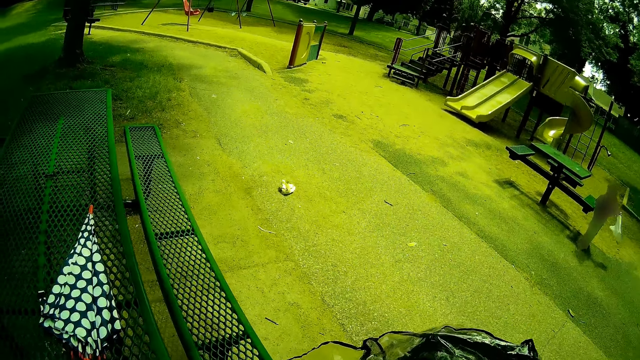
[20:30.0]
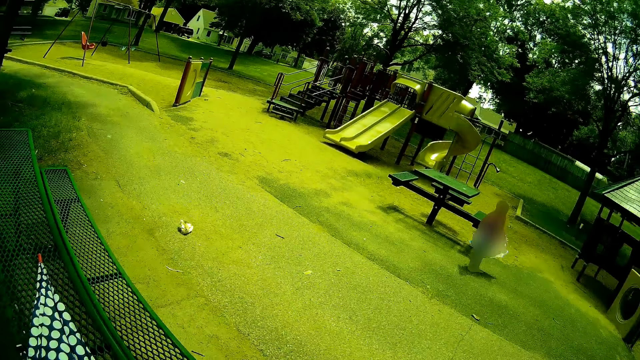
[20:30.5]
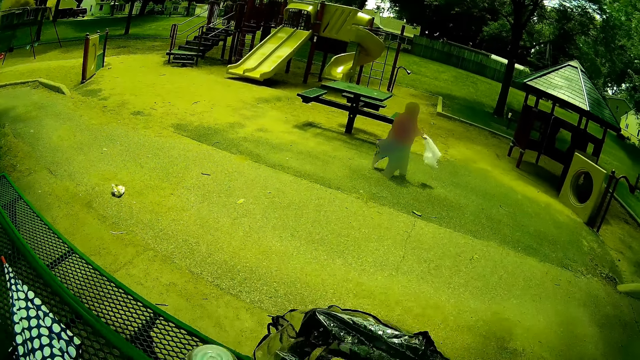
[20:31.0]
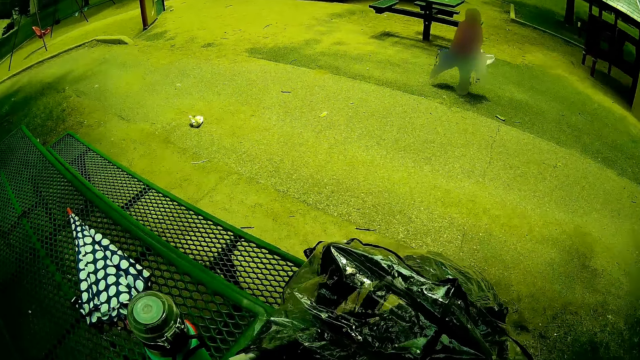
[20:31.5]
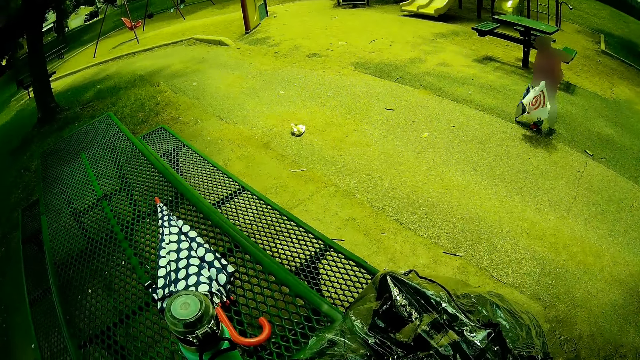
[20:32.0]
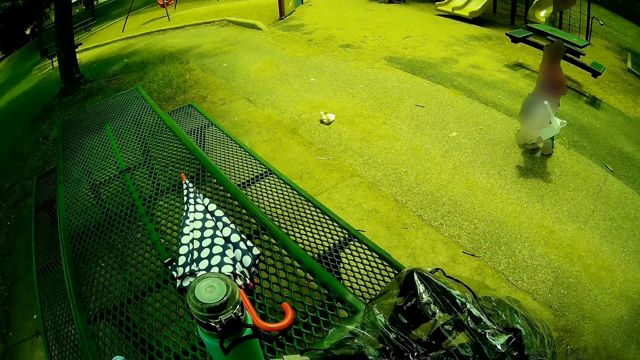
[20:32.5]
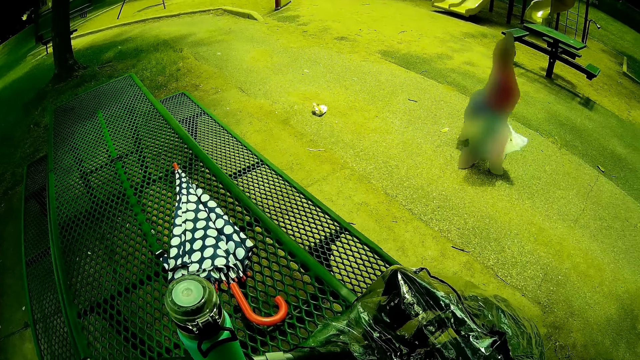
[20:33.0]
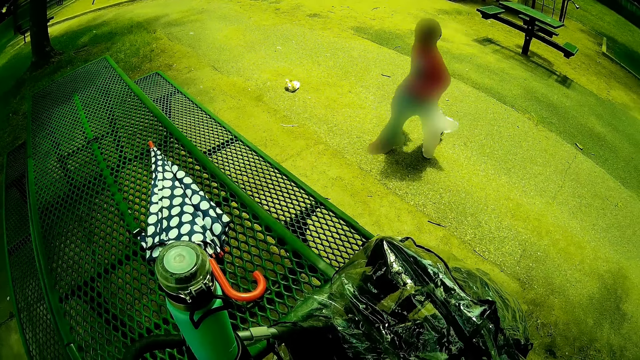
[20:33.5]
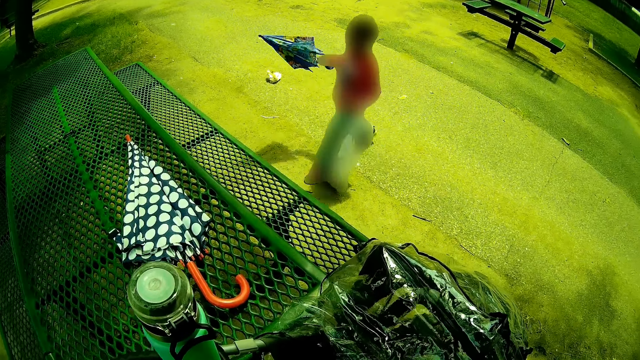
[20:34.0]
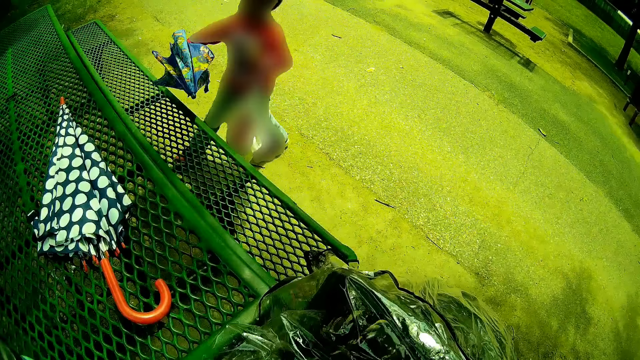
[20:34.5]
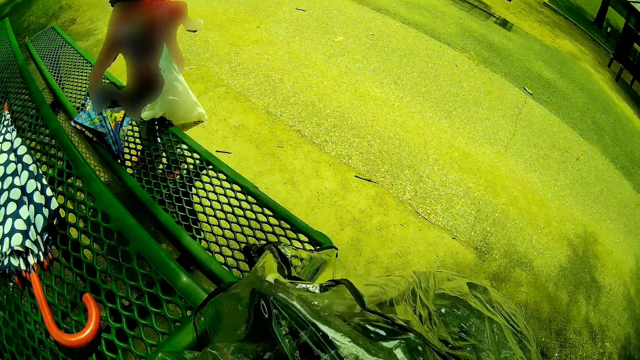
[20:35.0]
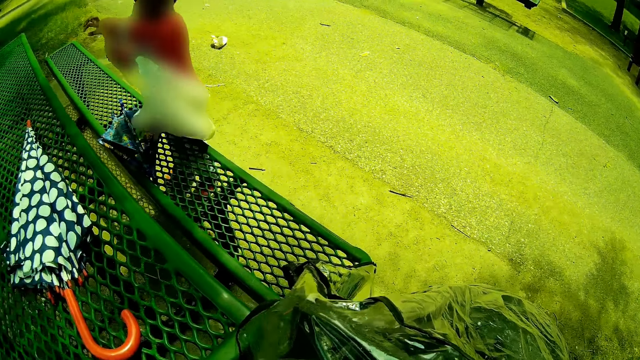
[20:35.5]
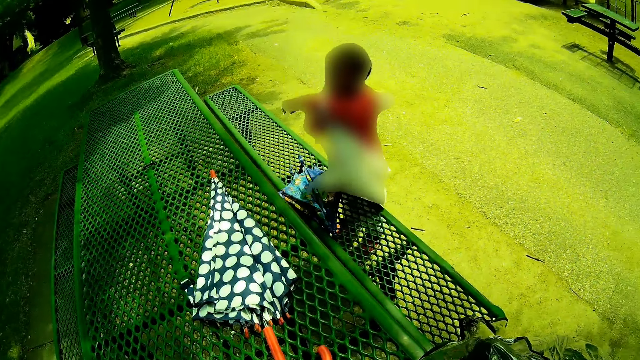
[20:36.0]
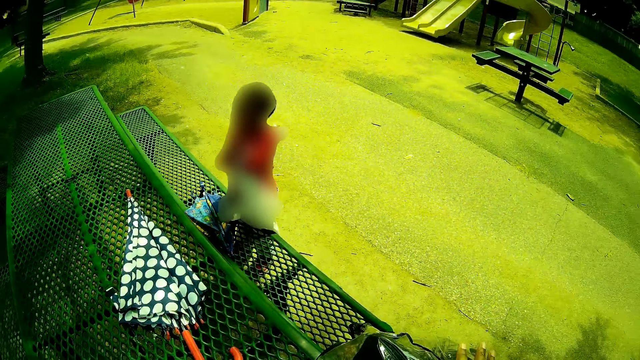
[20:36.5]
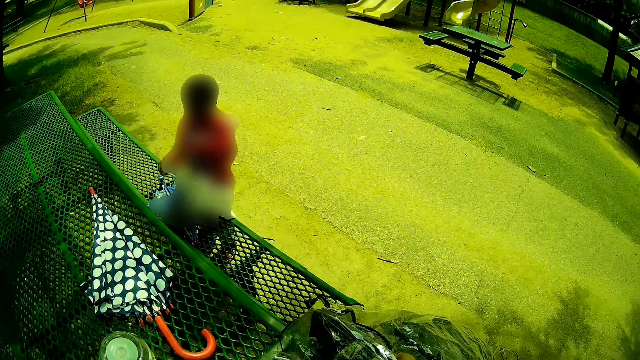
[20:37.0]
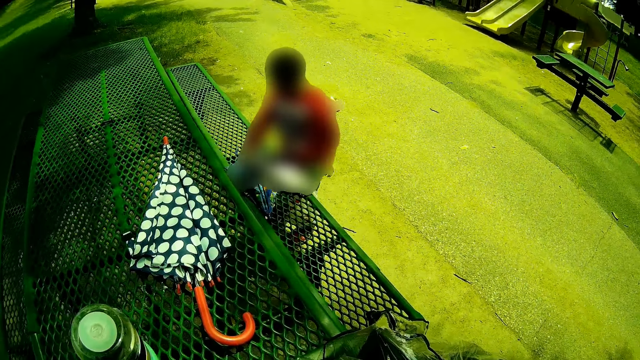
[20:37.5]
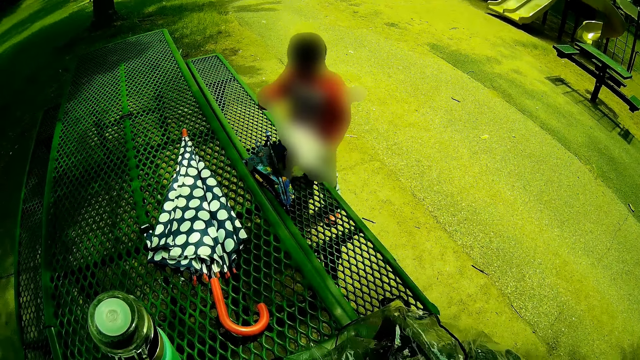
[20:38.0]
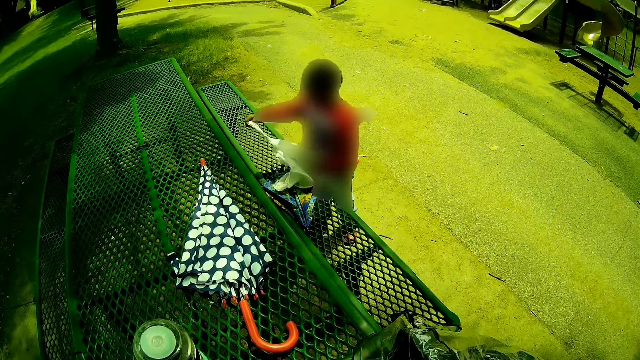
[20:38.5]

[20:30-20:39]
The camera wearer looks around. The child puts an umbrella on a park bench with his right hand and puts a nylon on the park bench with both his hands.

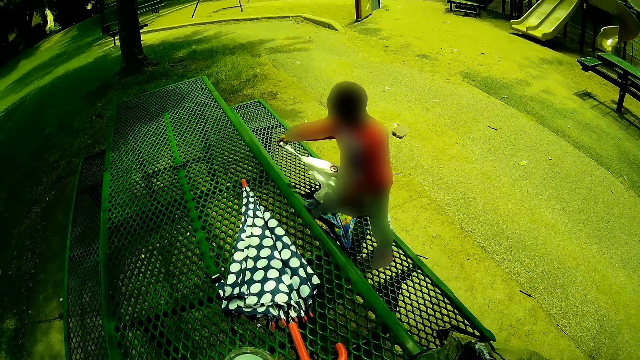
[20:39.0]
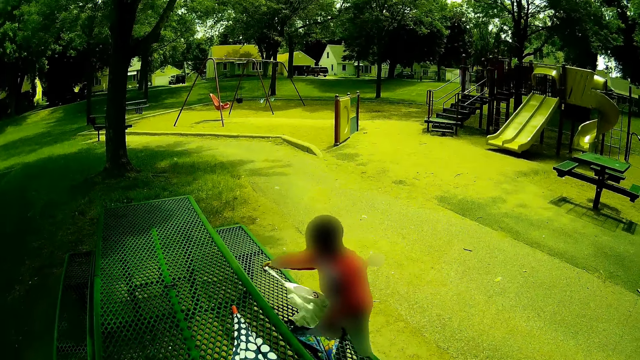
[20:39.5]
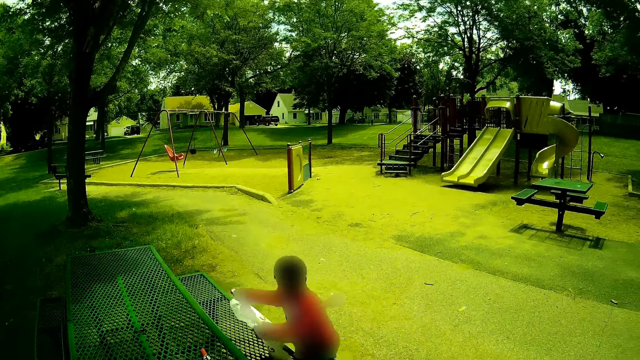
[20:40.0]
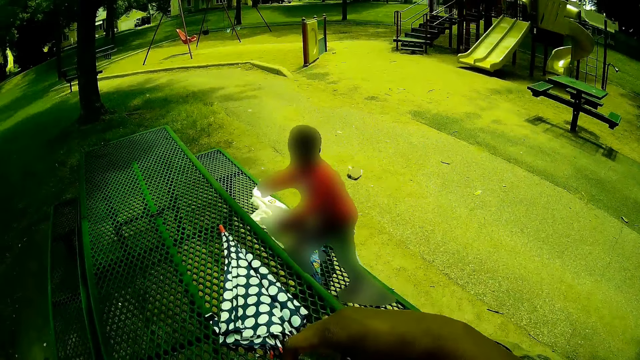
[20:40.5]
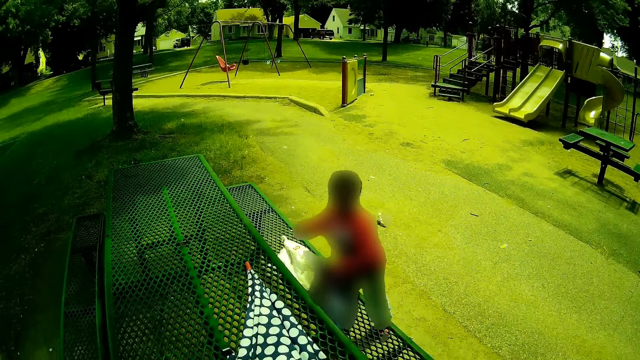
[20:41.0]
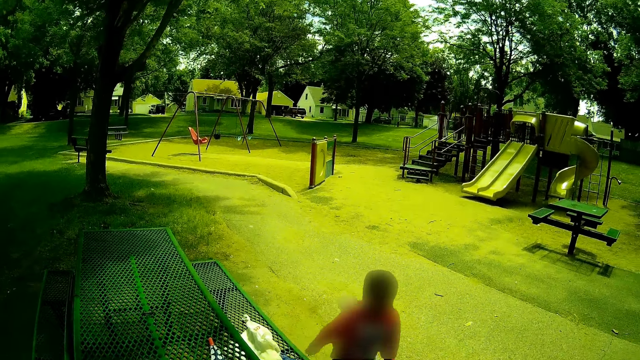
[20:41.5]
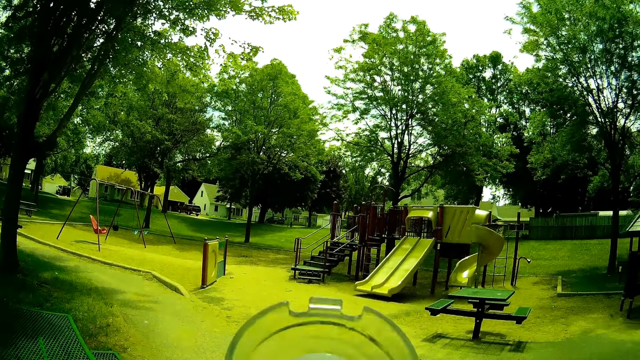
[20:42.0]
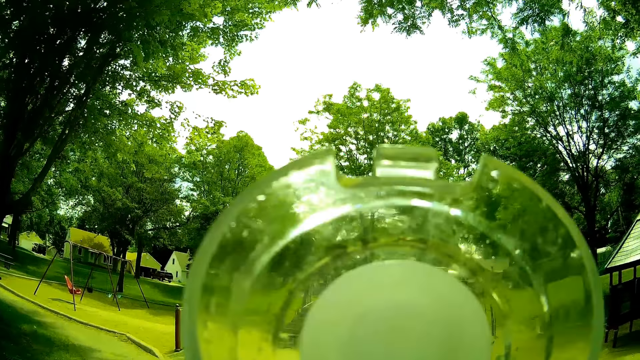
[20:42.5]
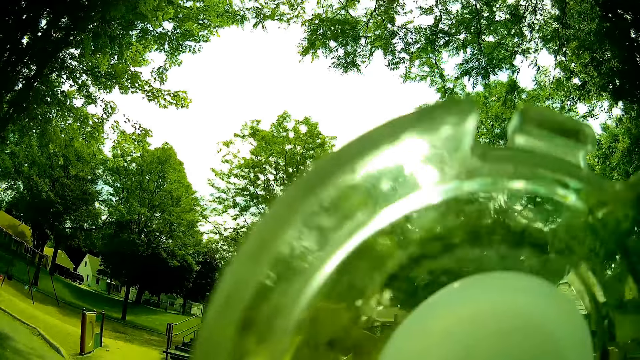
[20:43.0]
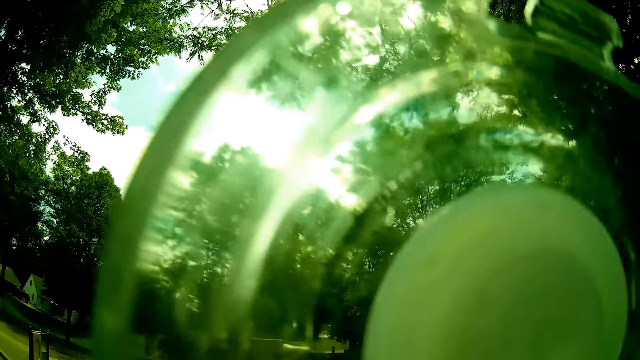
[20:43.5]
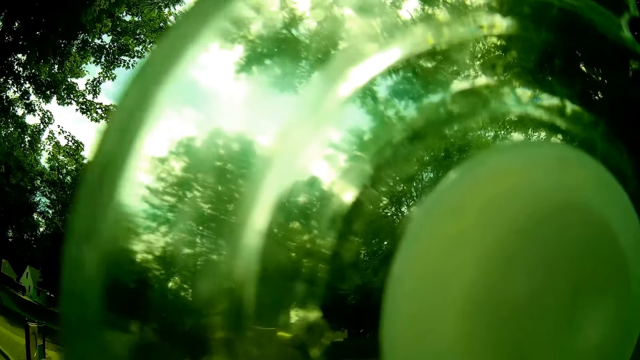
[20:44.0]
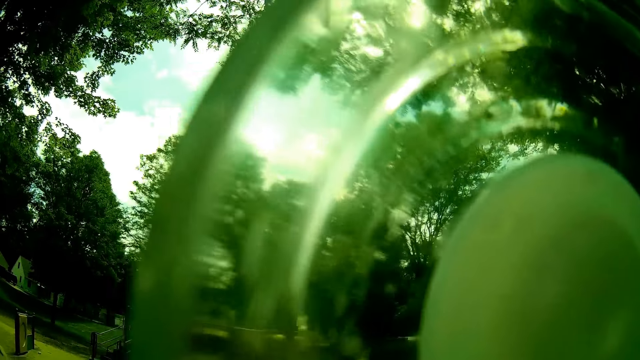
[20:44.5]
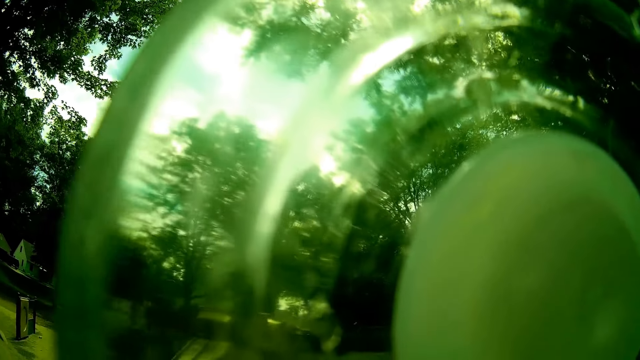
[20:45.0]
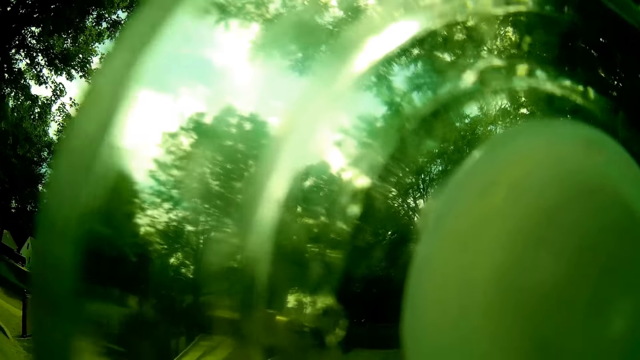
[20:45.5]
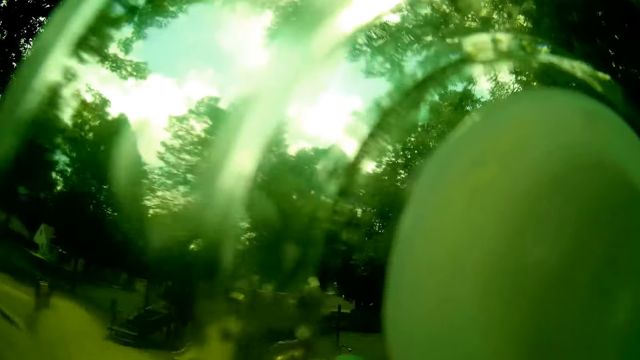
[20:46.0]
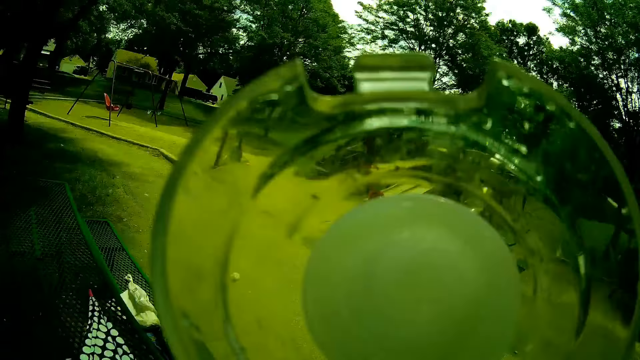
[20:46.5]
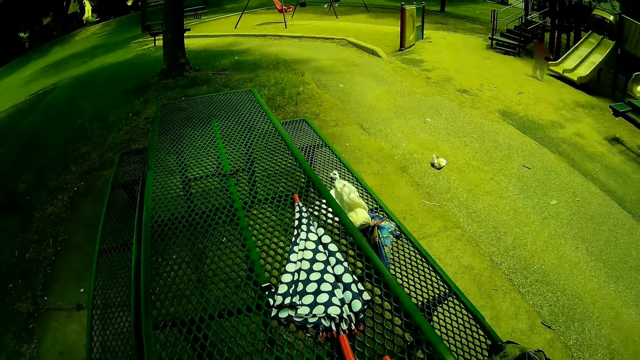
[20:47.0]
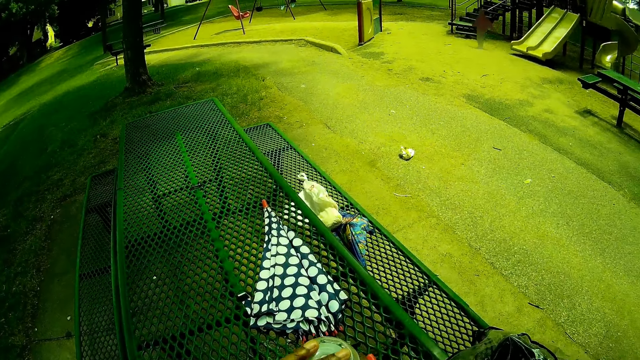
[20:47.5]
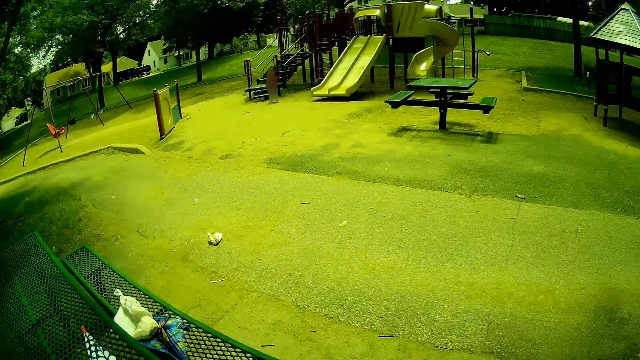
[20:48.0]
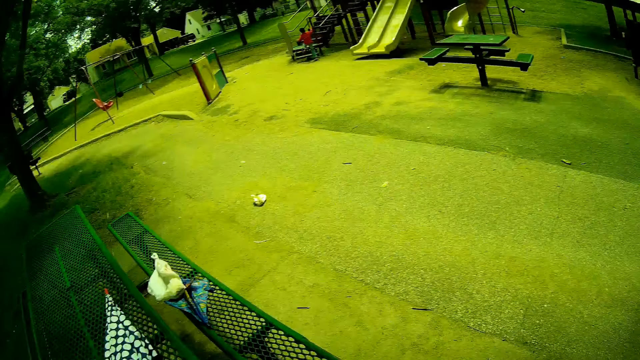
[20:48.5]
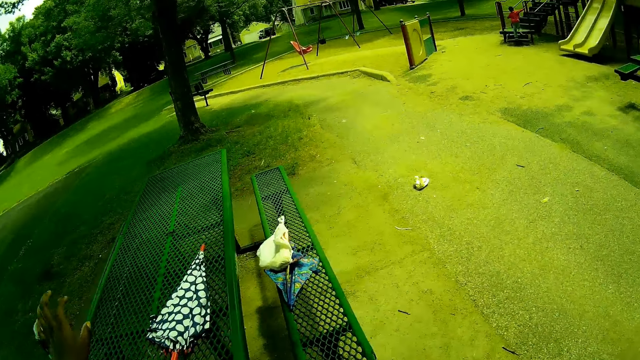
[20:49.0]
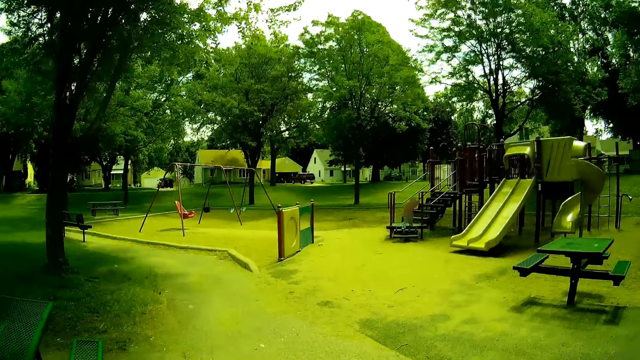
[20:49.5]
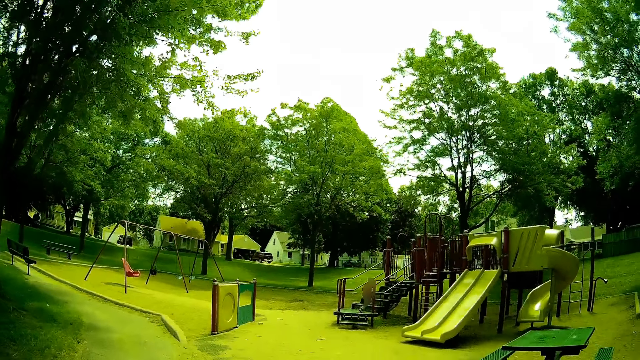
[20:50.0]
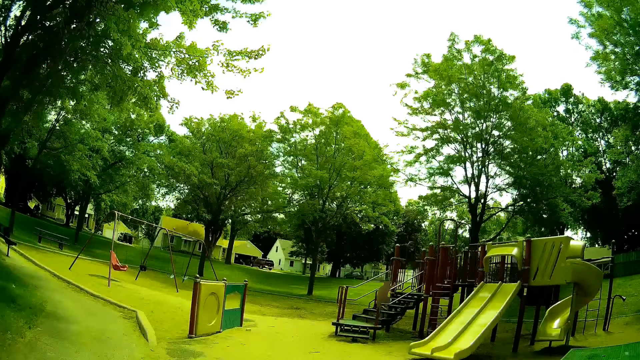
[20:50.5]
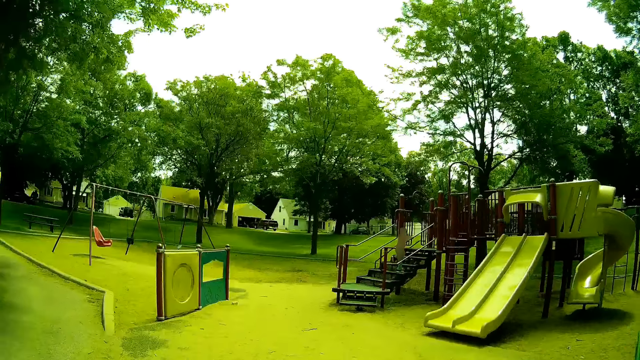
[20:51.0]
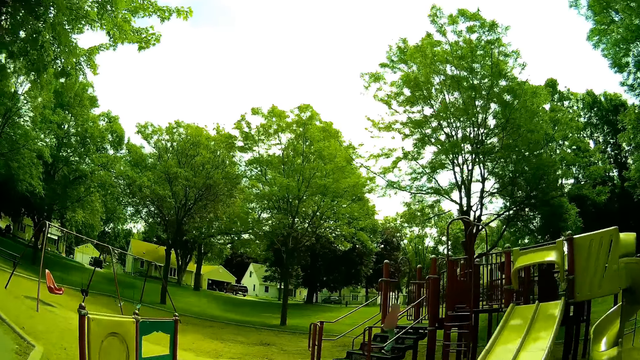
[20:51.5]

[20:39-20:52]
The camera wearer talks to the baby. The baby talks to the camera wearer. The camera wearer drinks from a bottle with her right hand. She lifts a lid. She walks around.
